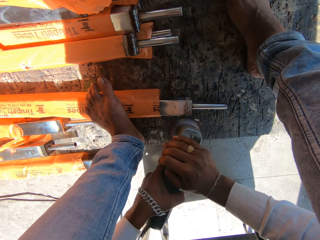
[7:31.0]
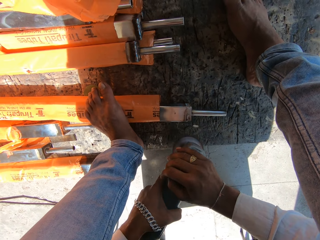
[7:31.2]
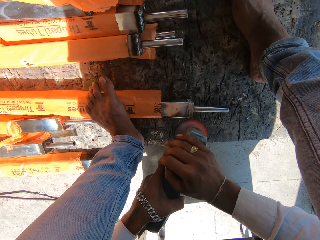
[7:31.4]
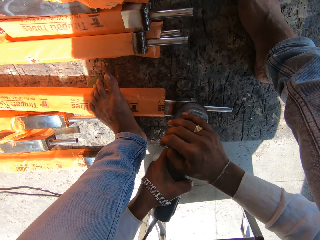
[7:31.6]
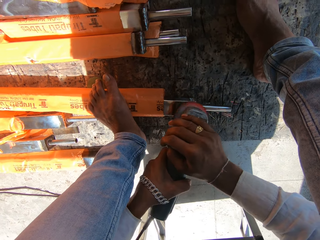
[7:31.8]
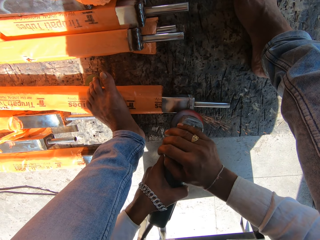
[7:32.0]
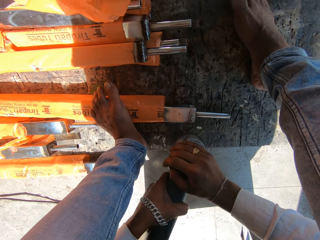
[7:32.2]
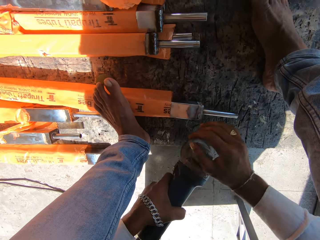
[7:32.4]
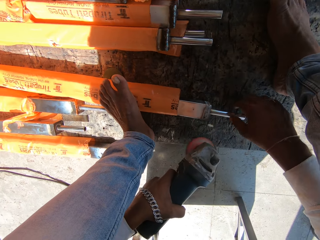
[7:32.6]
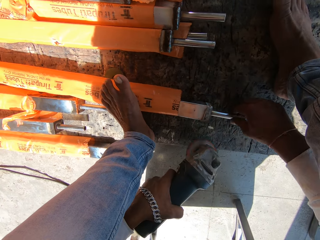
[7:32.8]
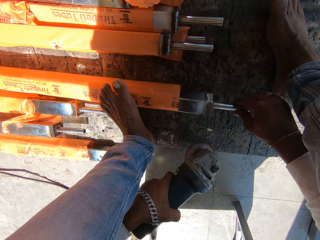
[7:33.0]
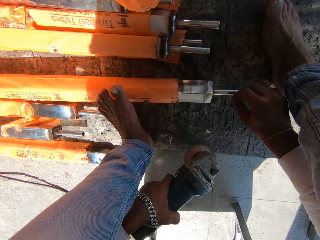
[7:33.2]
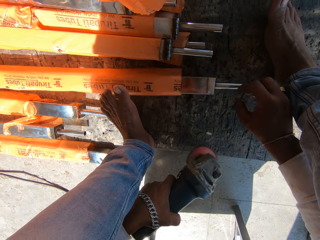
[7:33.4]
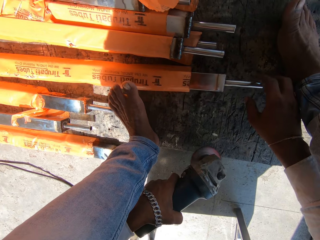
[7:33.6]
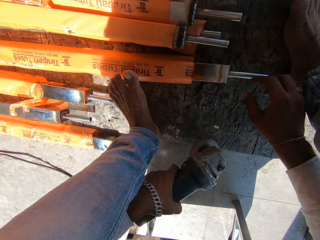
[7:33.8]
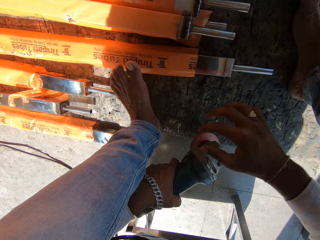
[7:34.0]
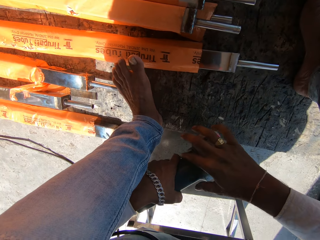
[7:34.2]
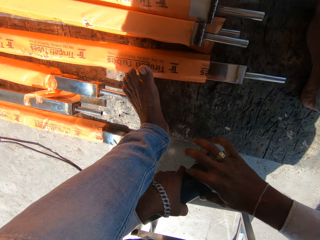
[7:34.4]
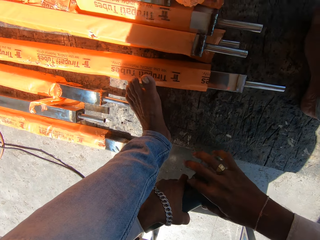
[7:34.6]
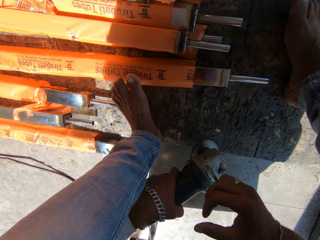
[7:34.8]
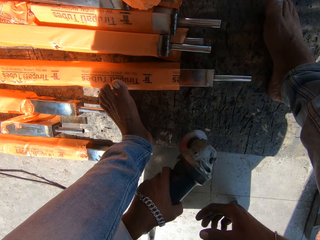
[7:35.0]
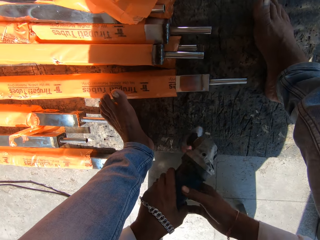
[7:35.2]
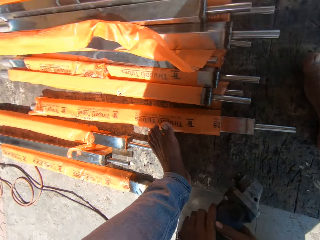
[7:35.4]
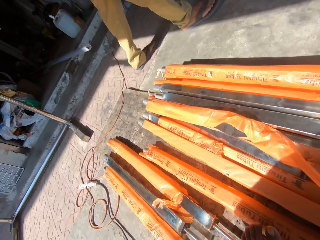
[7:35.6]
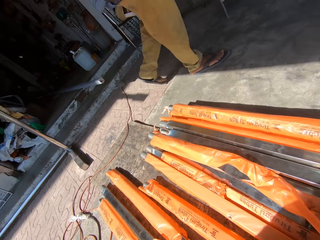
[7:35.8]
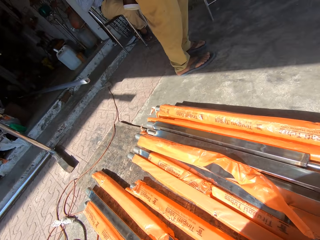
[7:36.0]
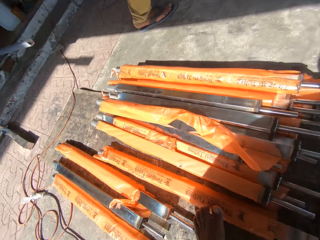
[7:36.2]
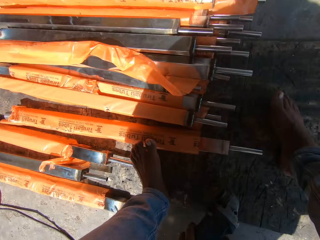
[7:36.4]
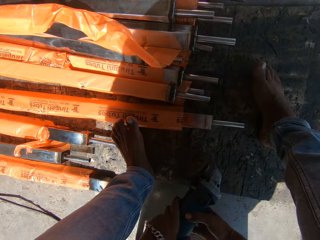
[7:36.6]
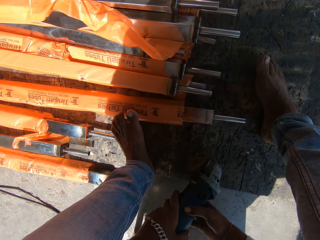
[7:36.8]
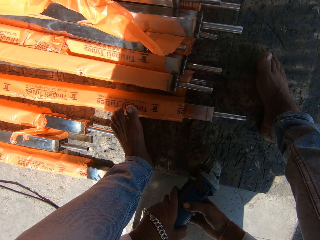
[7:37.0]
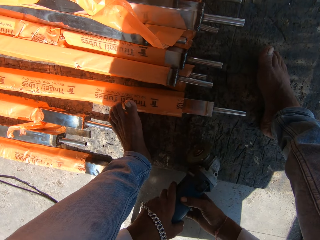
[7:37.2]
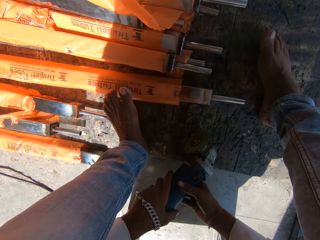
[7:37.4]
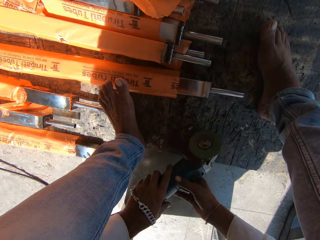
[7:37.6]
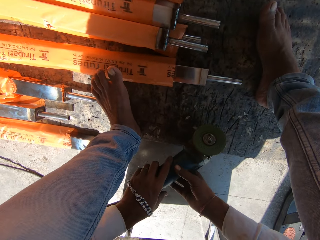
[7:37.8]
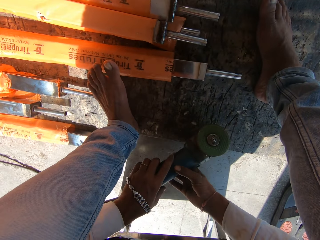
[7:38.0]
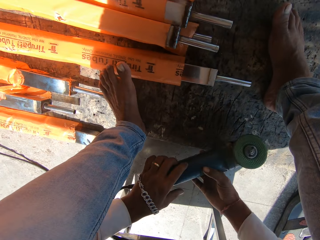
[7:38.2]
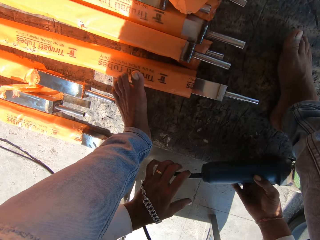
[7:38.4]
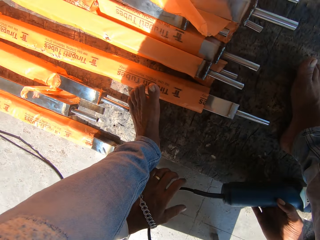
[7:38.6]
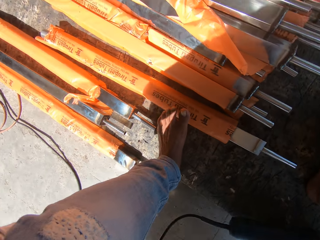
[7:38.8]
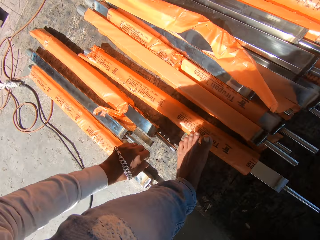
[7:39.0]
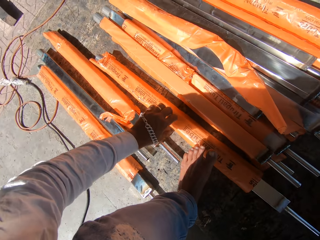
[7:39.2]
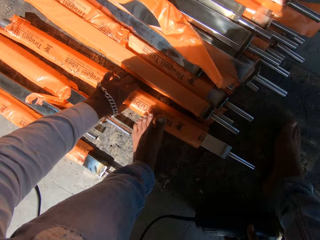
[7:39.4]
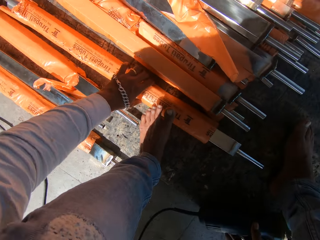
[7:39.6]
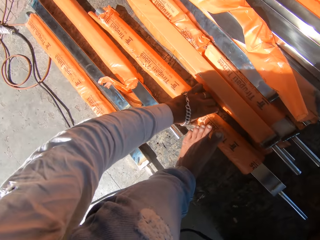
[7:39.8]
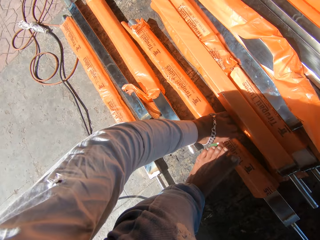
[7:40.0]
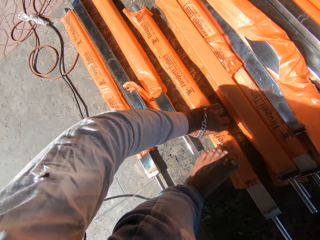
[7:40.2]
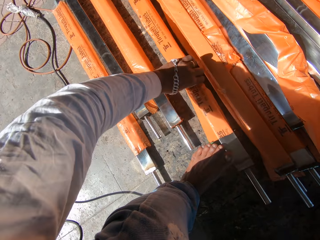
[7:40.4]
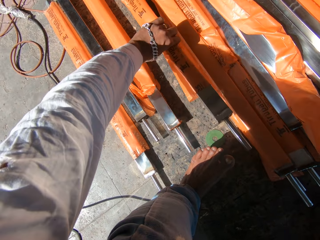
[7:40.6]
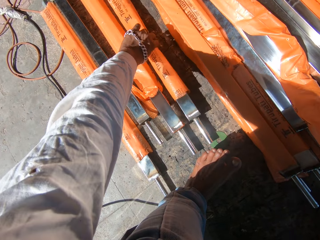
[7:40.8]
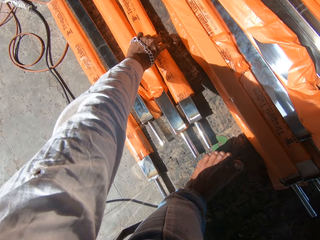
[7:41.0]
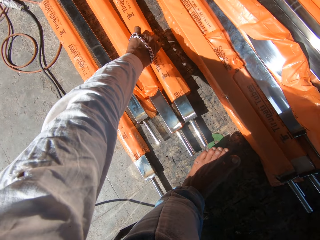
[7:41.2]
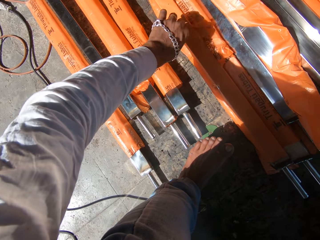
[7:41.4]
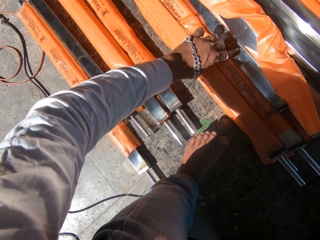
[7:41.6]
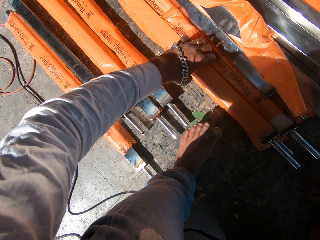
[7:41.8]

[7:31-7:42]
The camera wearer holds the angle grinder with his left hand. He adjusts the metal tube on the floor with his right hand. He touches the tirupati tube. He drops the metal tube on the floor with his right hand. He operates the angle grinder on the floor with his right hand. He holds the angle grinder with both hands. He looks around. He operates the angle grinder with both hands. He holds the angle grinder with his right hand. He drops the angle grinder on the floor with his right hand. He moves the metal tube aside on the floor with his left hand.

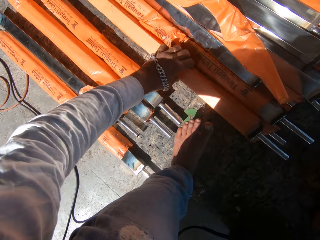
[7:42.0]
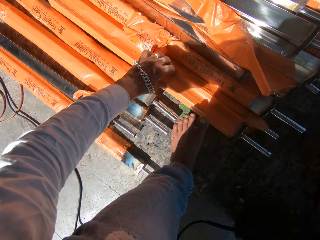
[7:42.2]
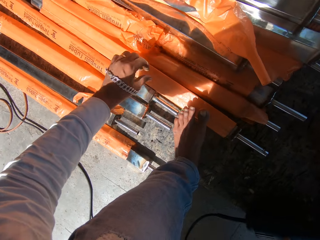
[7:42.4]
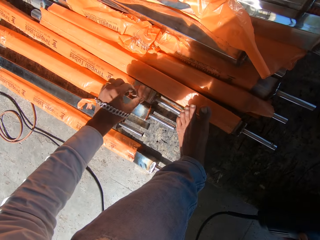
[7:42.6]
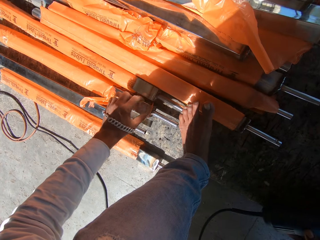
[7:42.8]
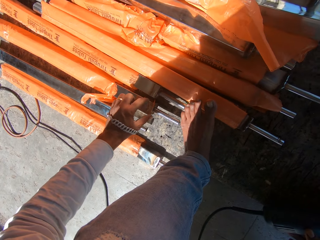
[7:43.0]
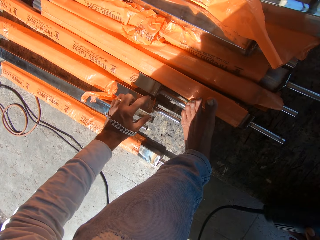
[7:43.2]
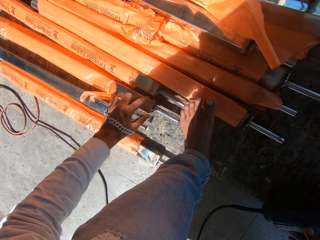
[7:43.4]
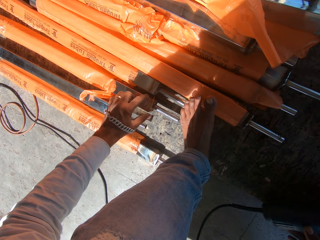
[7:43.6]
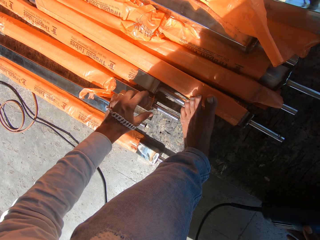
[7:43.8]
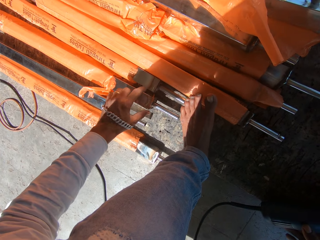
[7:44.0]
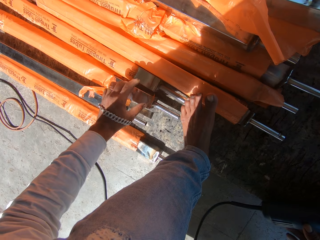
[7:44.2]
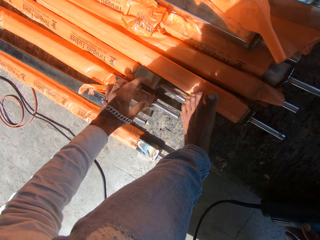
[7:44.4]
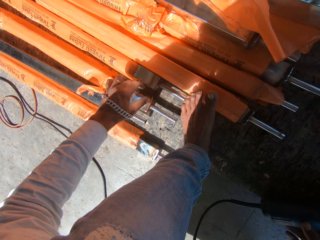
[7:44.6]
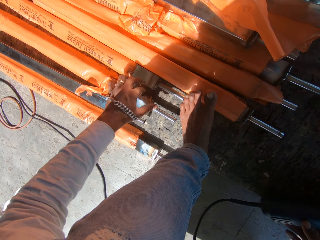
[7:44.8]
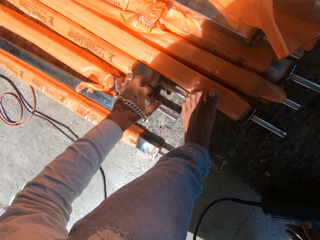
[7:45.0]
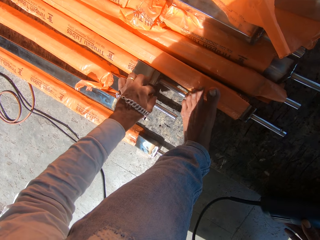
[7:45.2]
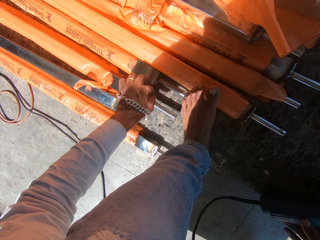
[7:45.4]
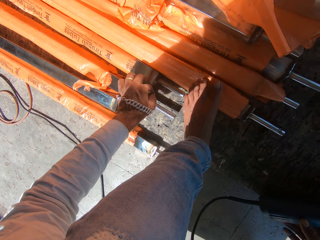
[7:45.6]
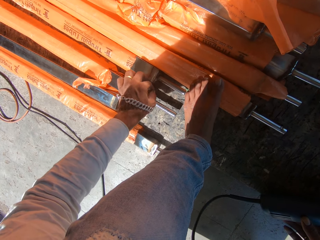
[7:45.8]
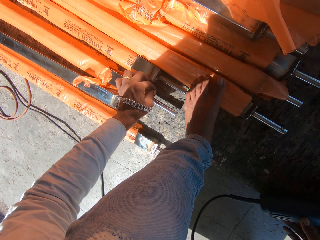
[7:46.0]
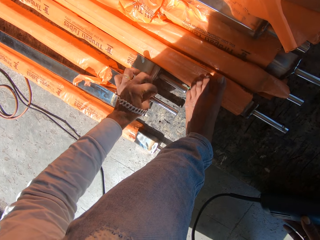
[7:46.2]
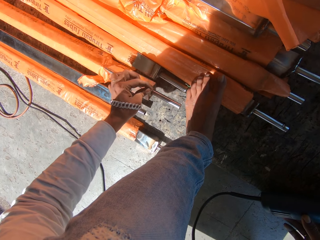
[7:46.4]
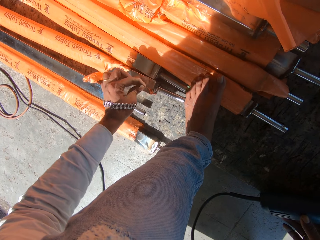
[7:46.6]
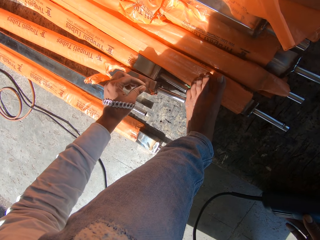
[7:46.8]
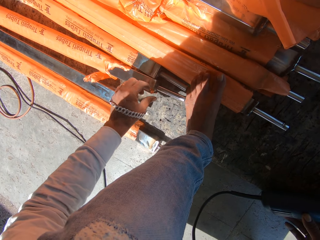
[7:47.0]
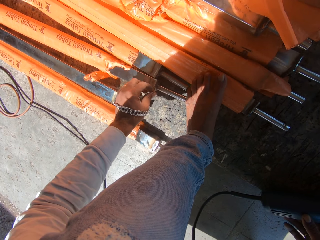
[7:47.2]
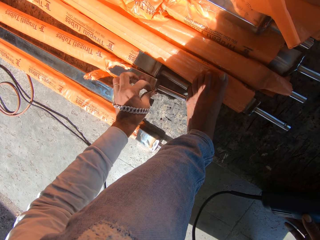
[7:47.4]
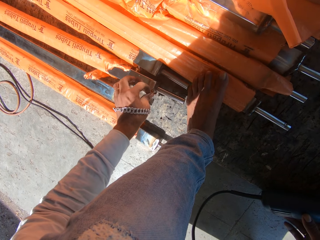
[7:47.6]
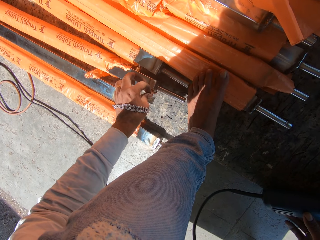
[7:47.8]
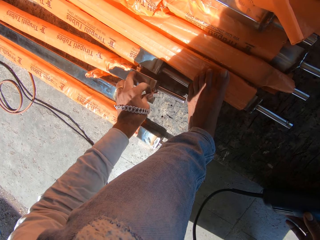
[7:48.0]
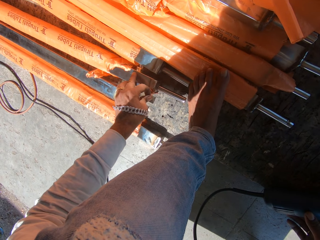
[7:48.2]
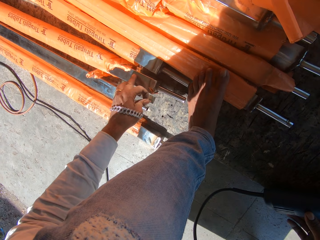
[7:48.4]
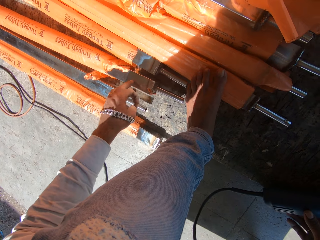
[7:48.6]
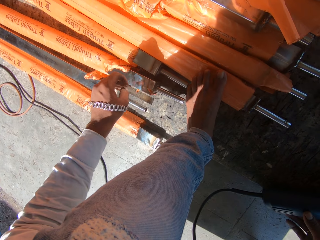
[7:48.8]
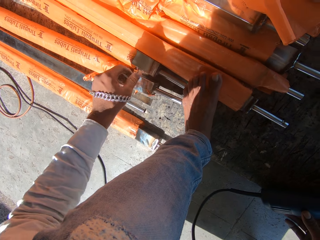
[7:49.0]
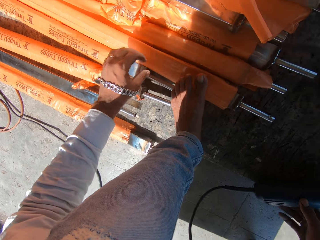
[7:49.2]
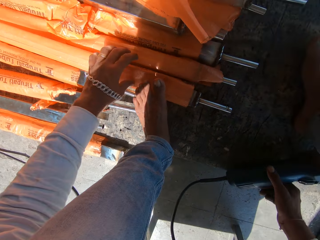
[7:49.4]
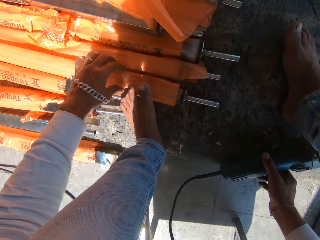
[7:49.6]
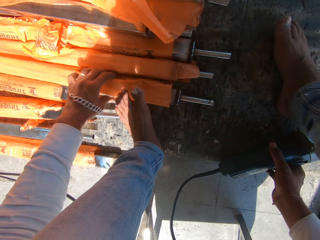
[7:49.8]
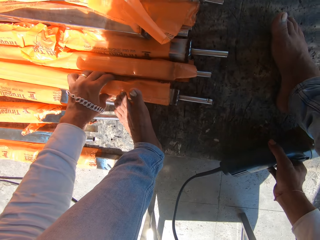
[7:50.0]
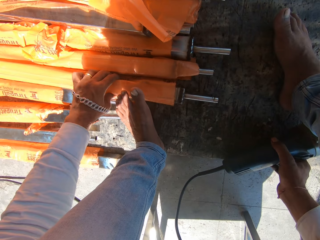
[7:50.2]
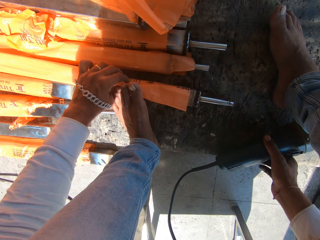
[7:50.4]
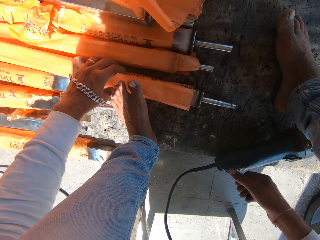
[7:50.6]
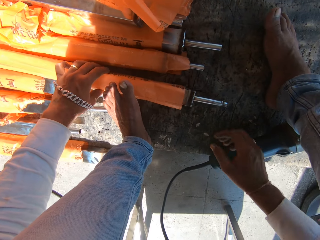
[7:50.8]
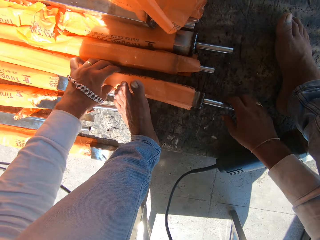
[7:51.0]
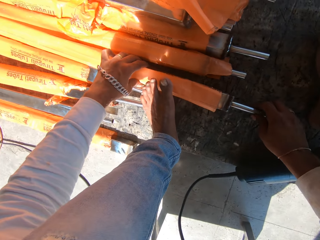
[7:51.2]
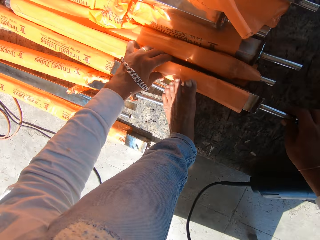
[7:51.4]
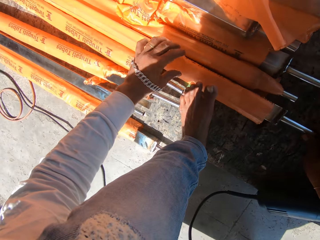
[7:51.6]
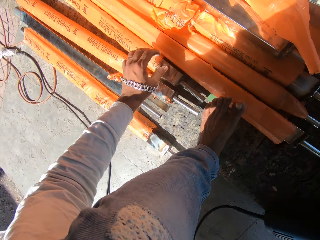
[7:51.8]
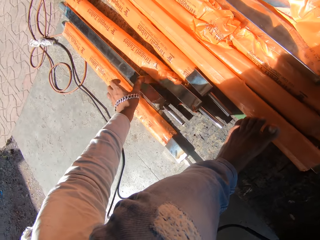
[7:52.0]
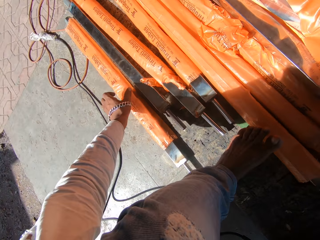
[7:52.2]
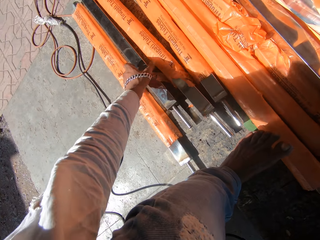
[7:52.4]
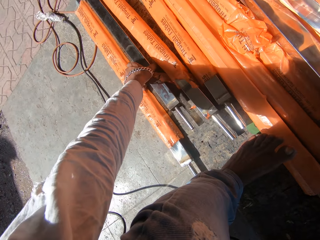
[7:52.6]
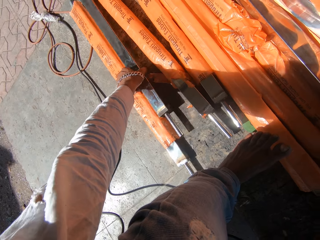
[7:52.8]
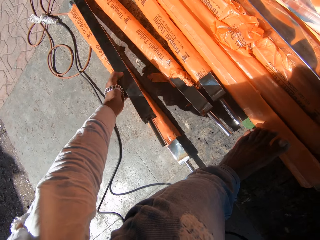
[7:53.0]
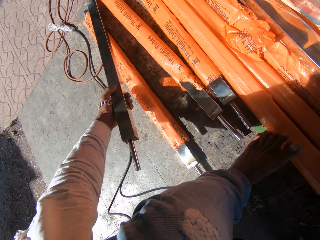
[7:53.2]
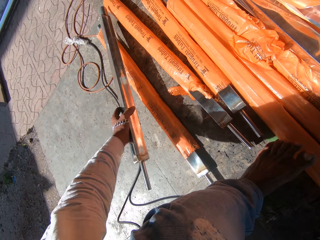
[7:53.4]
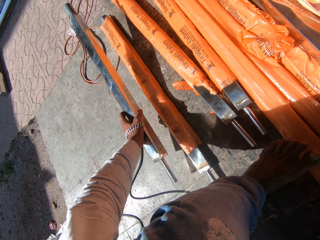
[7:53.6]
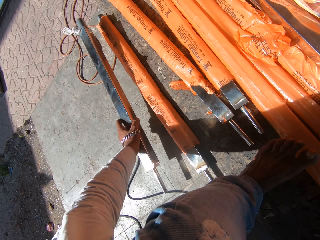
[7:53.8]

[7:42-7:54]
The camera wearer rolls a metal tube from the stack of tubes with his left hand. He touches the tirupati tube. He adjusts the metal tube on the floor with his left hand. He adjusts the protective wrap of the tube on the floor with his left hand. He adjusts the metal tube on the floor with his left hand. He moves the metal tube on the floor with both hands. He picks up the metal tube from the floor with his left hand.
